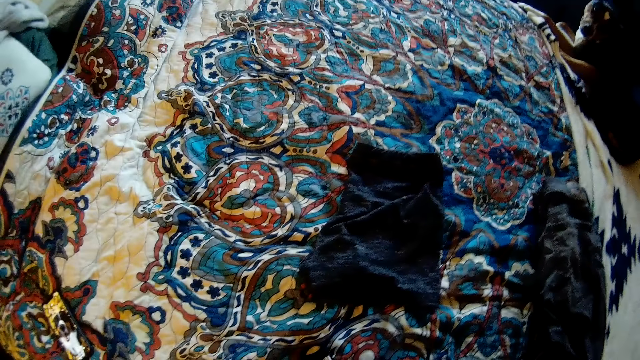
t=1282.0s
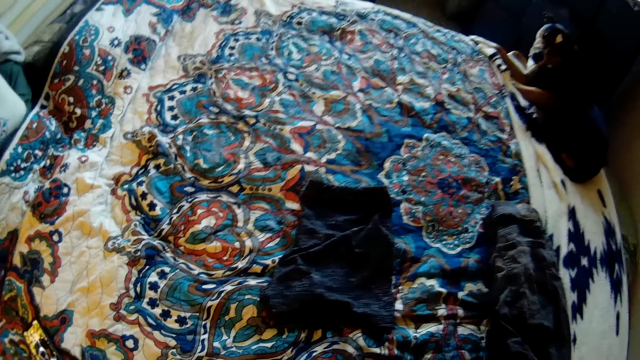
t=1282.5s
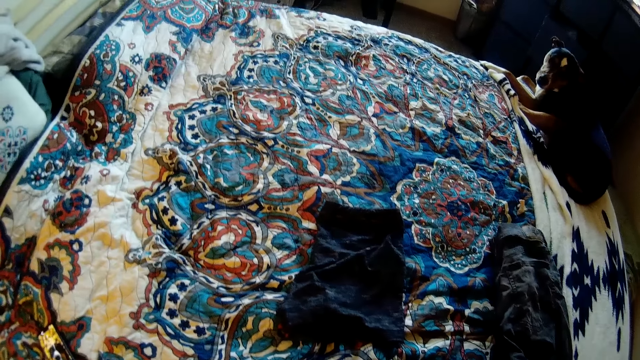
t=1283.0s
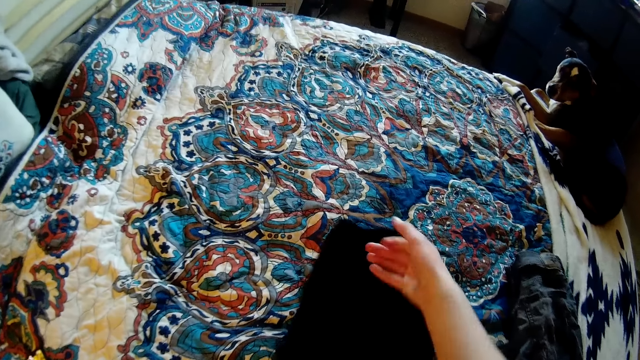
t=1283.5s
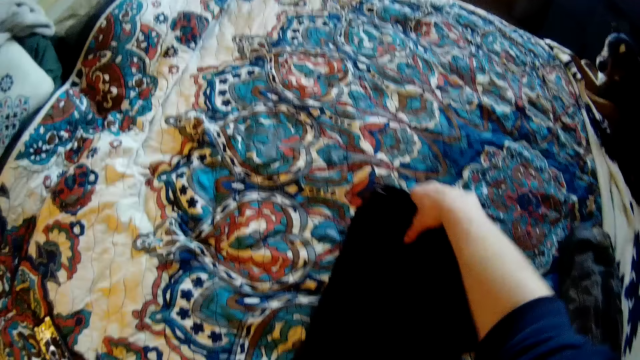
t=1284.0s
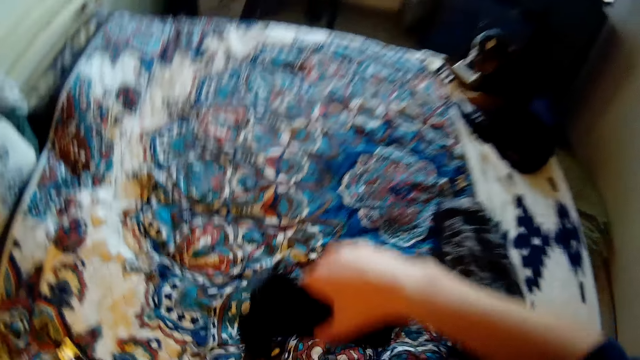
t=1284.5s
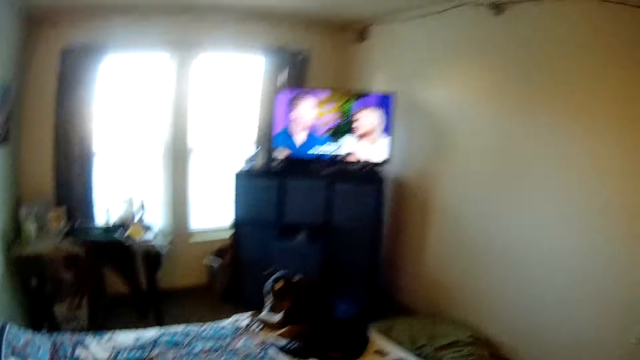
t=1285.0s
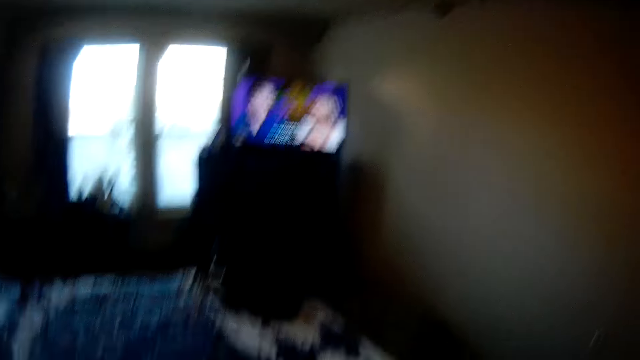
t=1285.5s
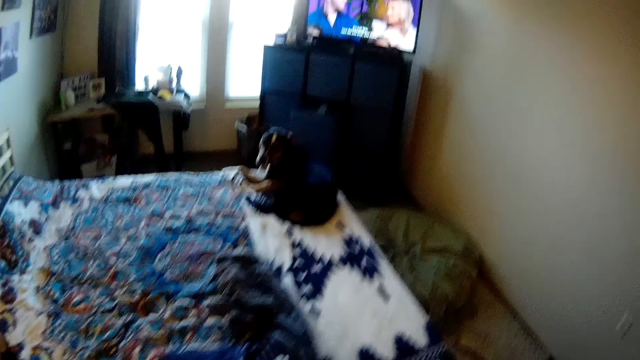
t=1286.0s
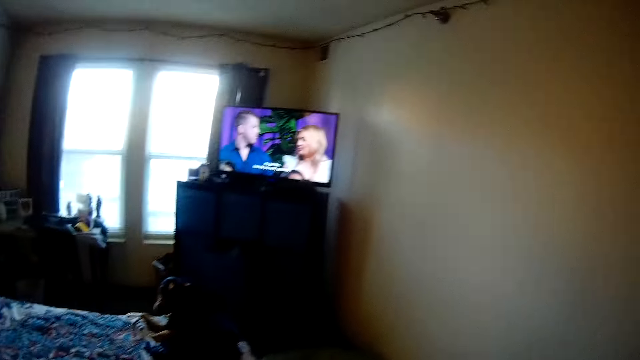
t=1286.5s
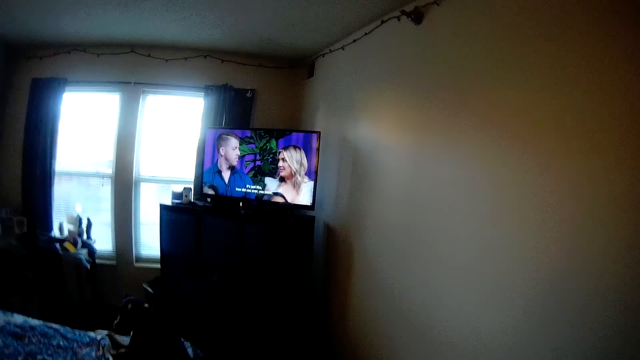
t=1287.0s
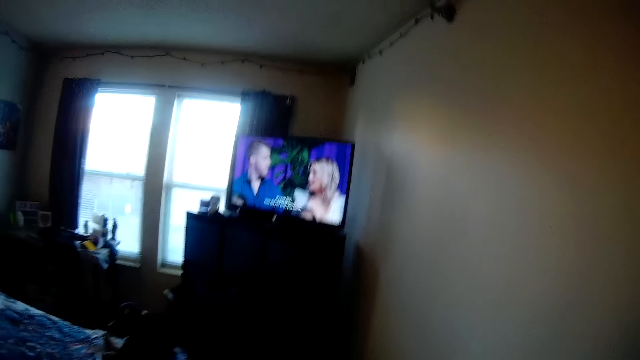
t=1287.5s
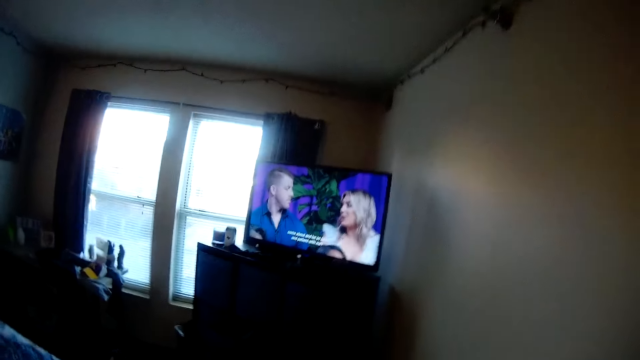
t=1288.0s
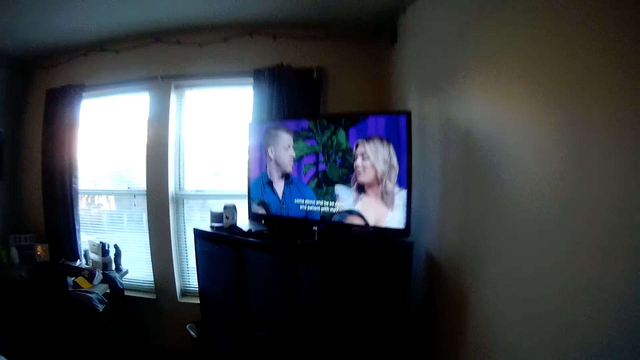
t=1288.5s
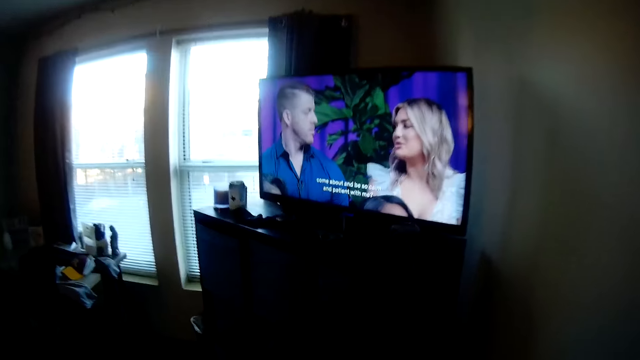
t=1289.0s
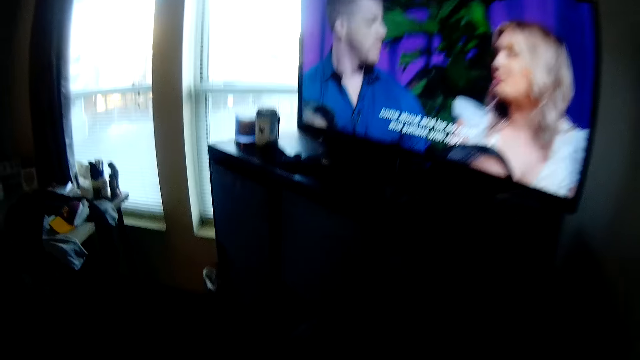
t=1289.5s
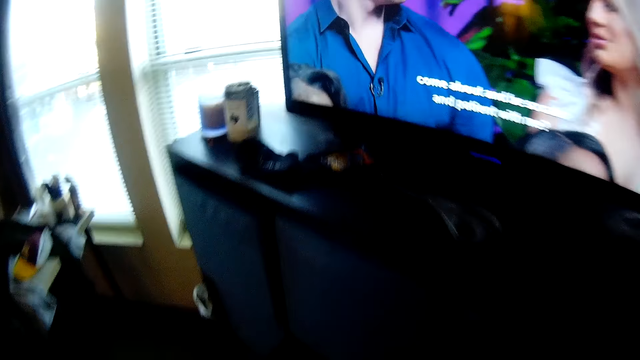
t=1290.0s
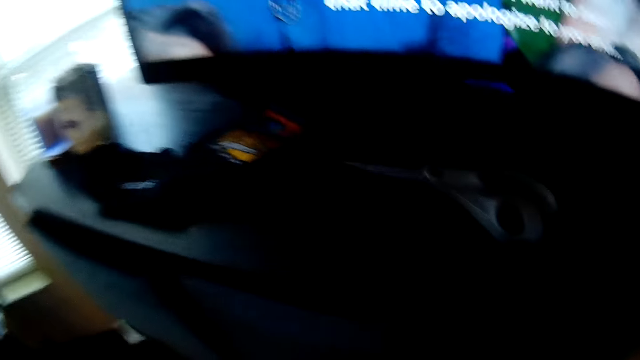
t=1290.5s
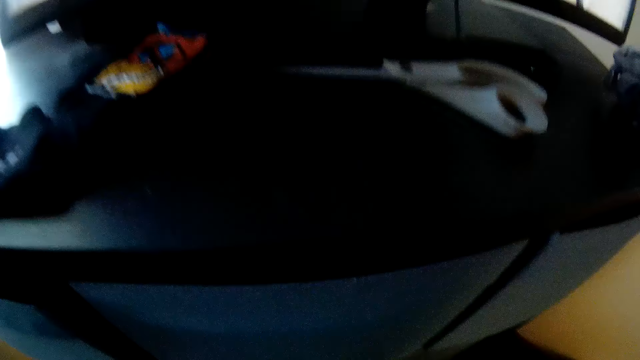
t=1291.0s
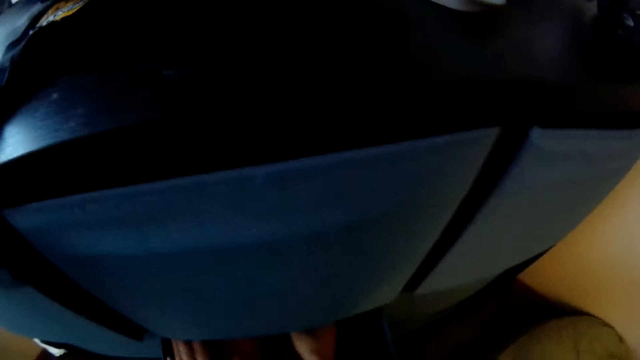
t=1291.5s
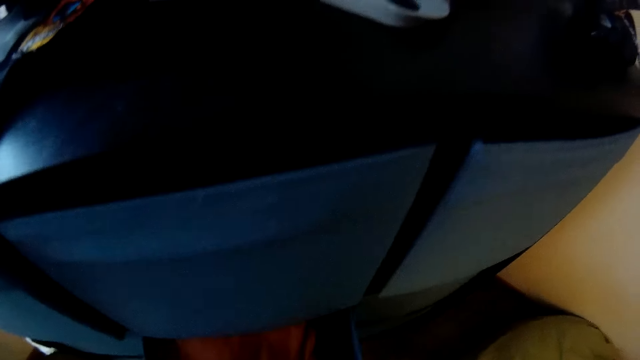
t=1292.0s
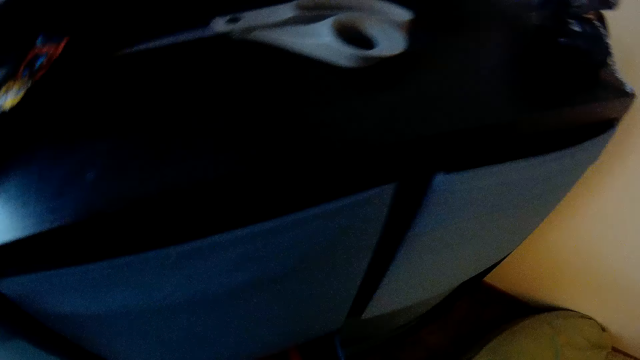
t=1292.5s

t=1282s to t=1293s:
The camera wearer drops clothes on the bed. They hold a cloth. They pick up the clothes on the bed. They watch the television. They walk around in the room.

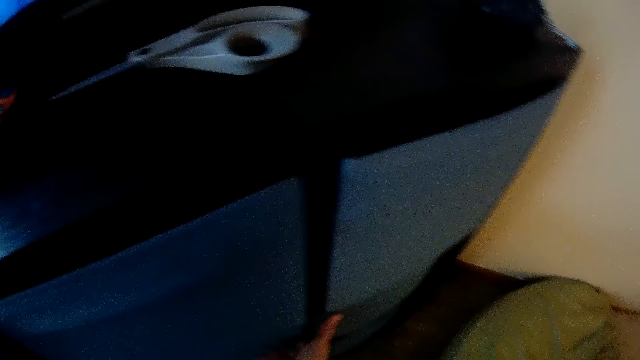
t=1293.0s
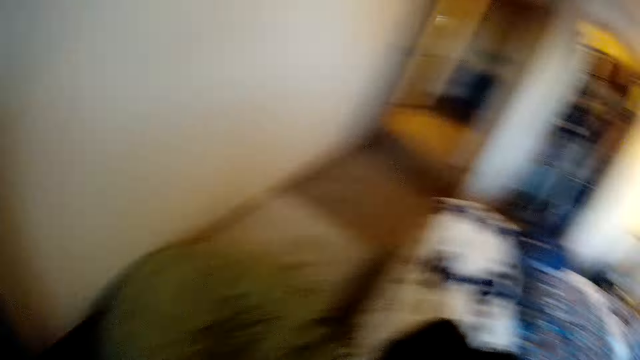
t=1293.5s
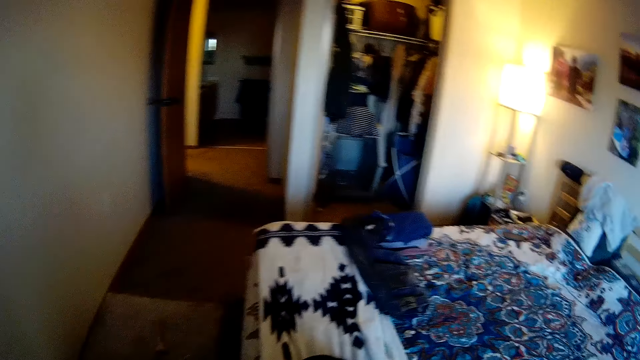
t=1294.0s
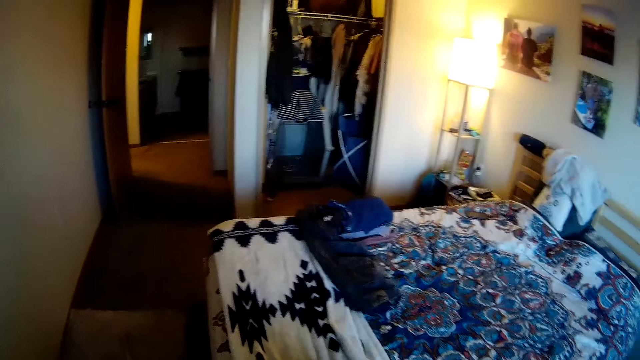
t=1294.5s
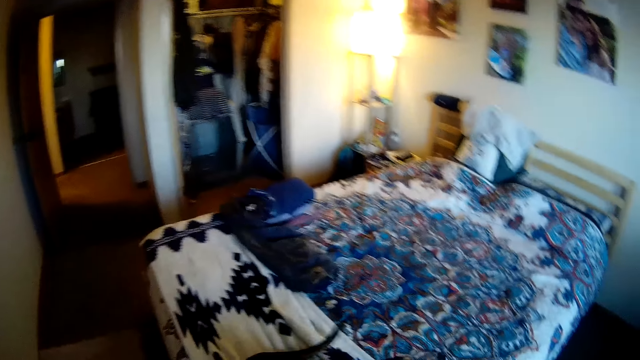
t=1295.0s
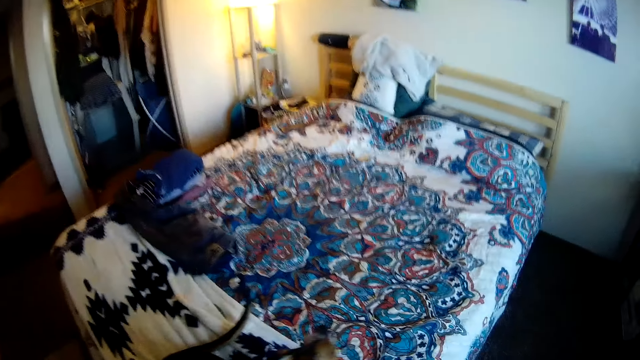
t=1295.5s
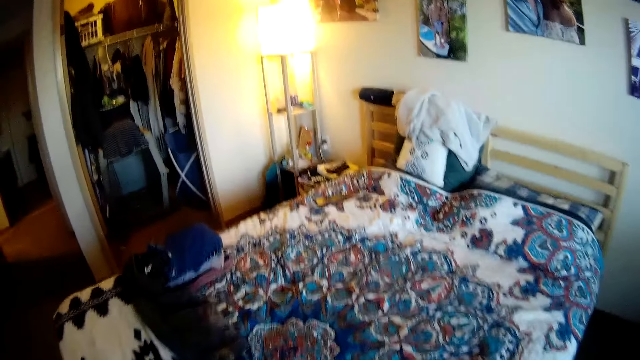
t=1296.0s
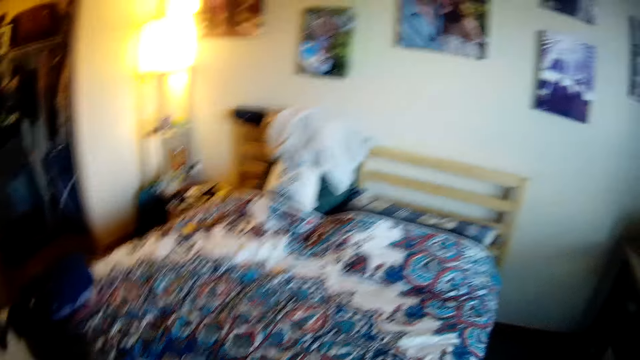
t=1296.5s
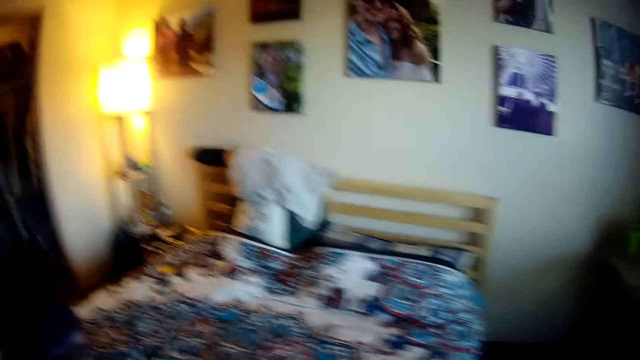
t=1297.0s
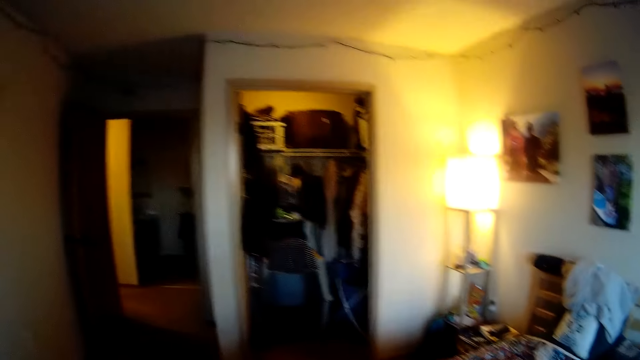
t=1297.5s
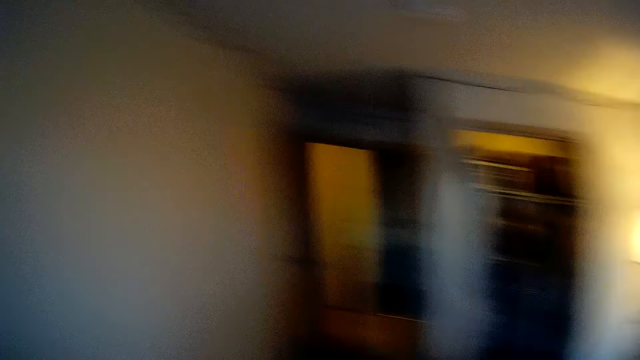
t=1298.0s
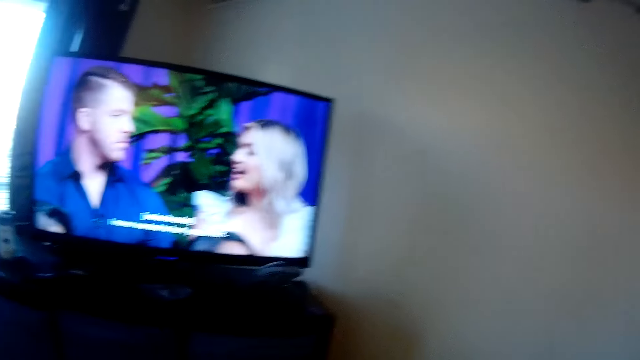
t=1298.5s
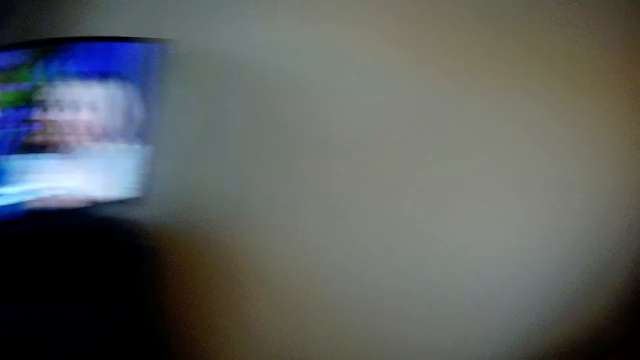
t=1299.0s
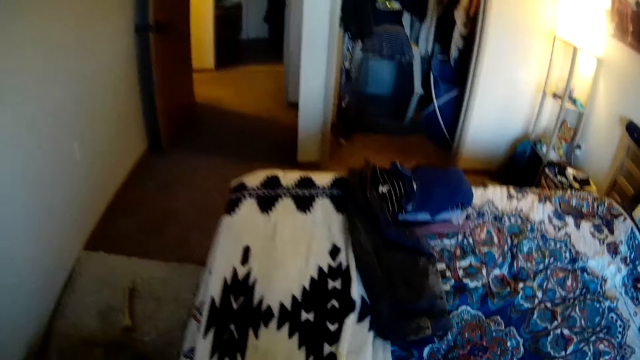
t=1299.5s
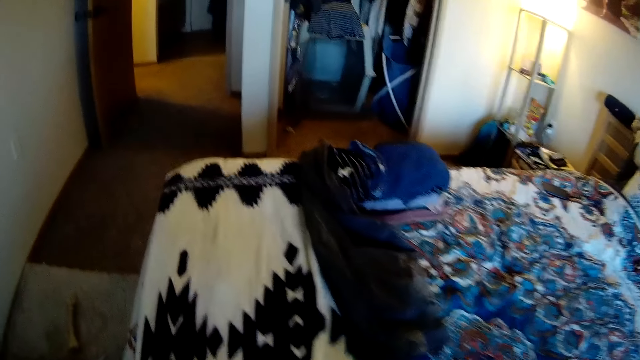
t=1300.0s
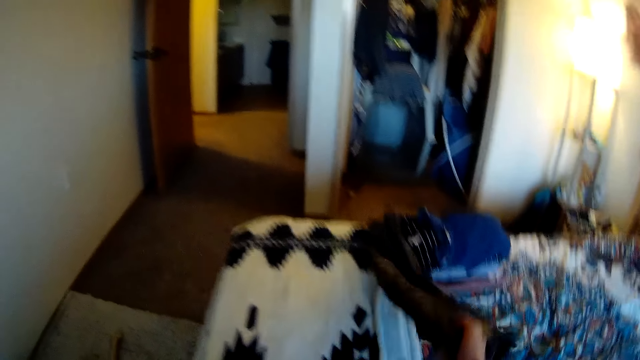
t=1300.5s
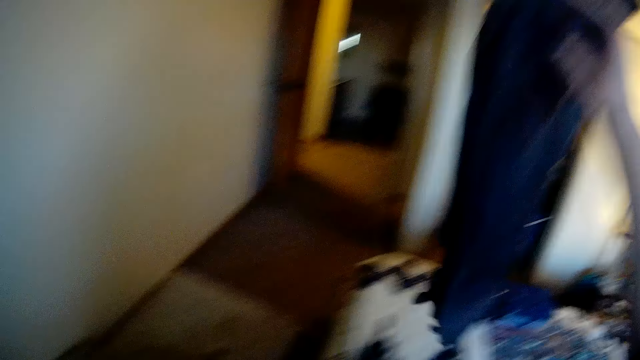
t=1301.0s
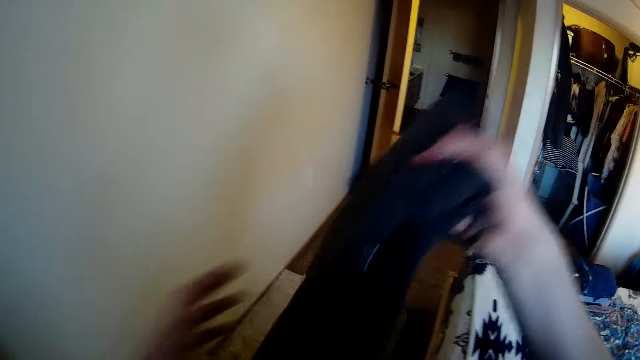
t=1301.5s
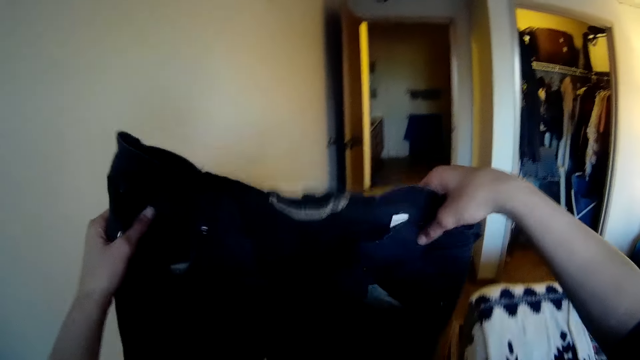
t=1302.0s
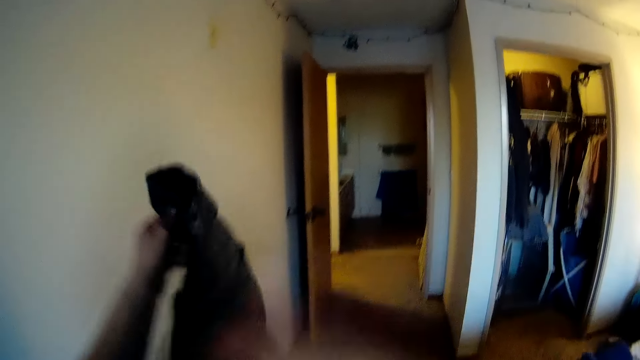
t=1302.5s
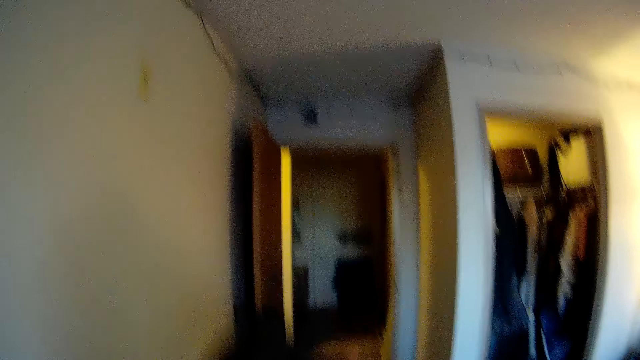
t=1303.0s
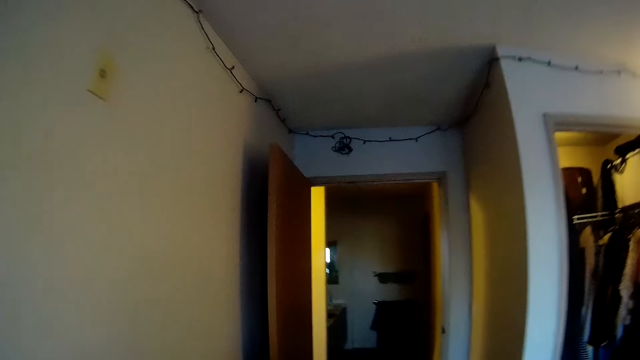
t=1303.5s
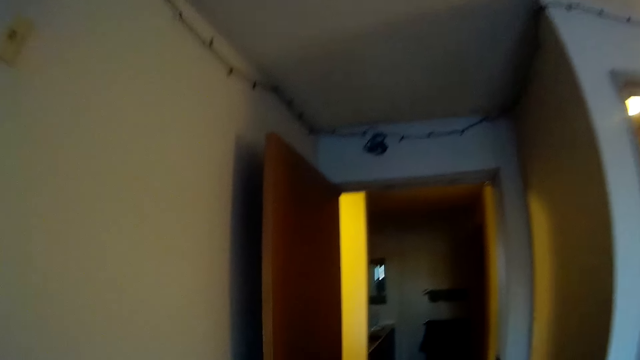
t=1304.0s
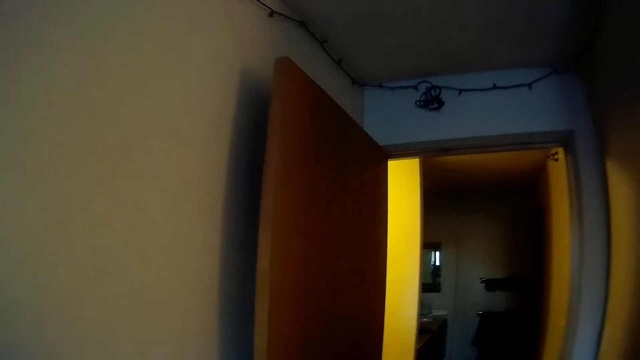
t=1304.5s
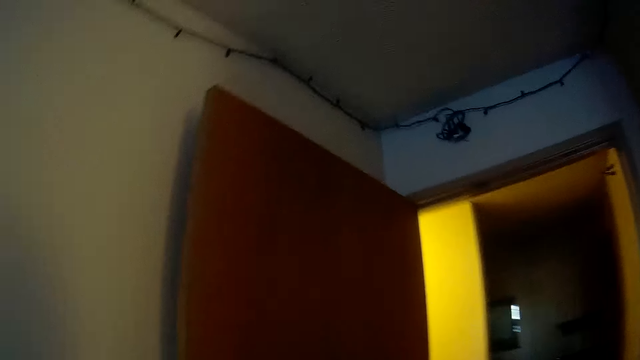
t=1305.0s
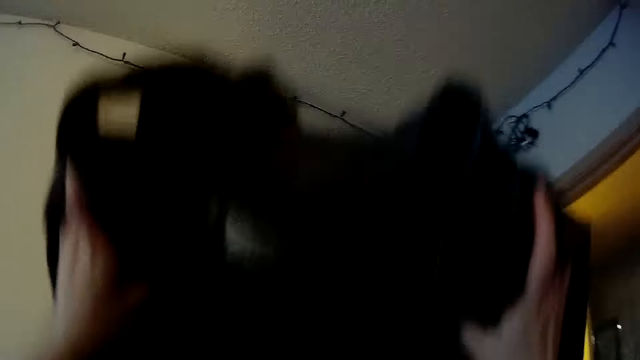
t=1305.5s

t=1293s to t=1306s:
The camera wearer looks around the house. They pick up a trouser on the bed. They hold the trouser. They walk out of the room.
